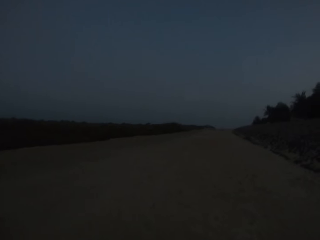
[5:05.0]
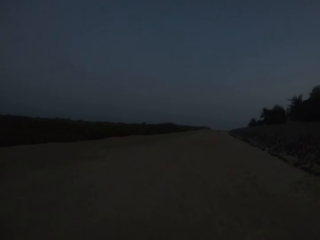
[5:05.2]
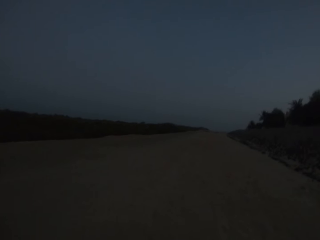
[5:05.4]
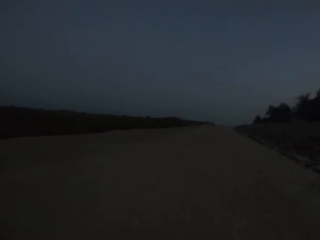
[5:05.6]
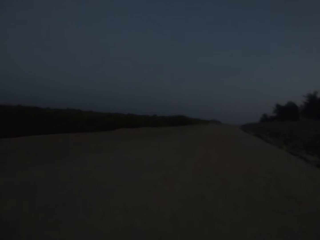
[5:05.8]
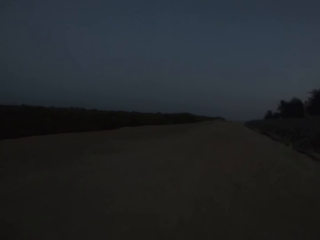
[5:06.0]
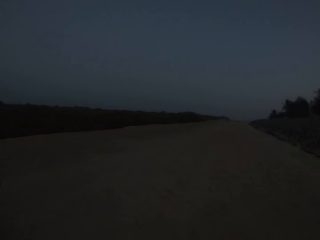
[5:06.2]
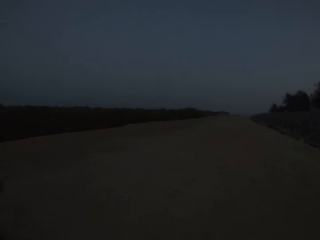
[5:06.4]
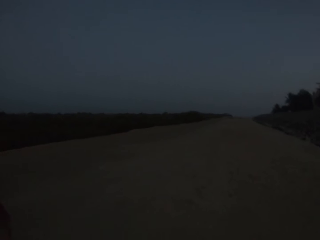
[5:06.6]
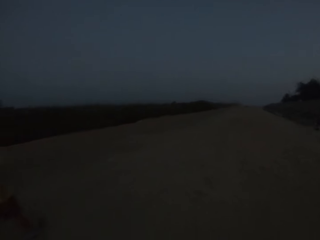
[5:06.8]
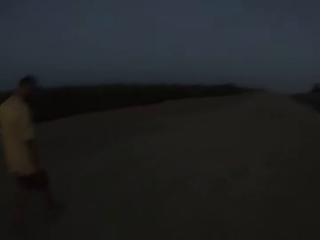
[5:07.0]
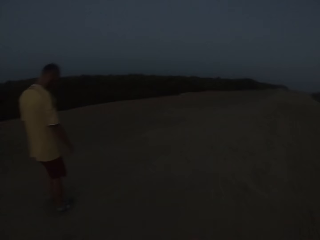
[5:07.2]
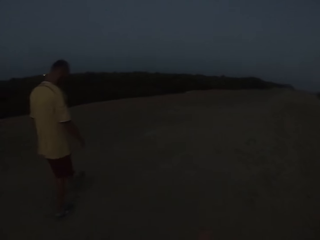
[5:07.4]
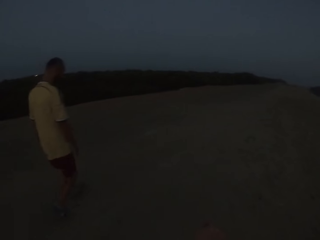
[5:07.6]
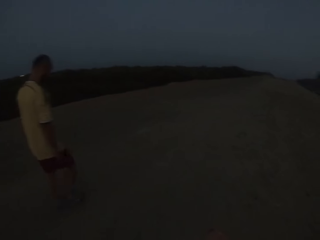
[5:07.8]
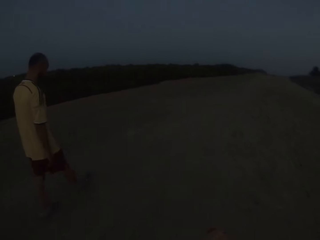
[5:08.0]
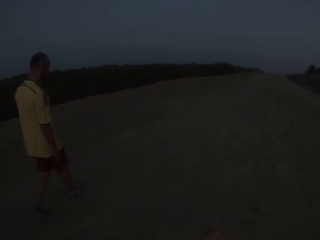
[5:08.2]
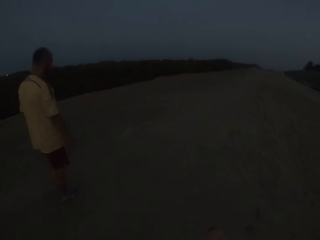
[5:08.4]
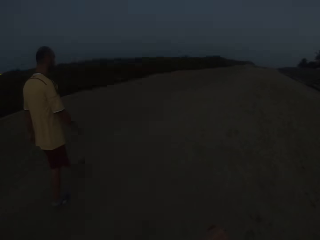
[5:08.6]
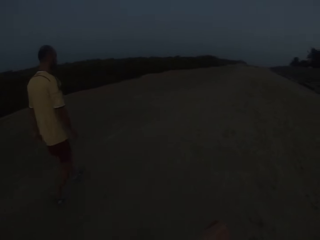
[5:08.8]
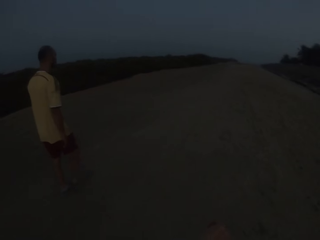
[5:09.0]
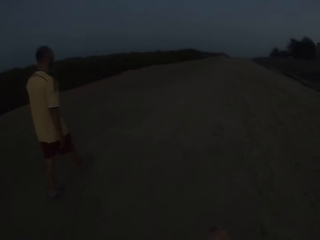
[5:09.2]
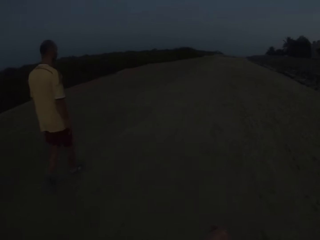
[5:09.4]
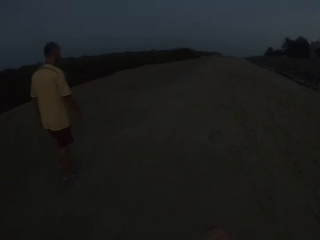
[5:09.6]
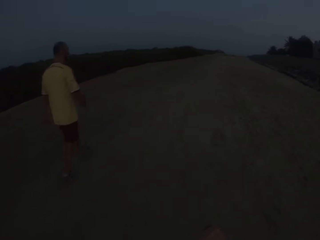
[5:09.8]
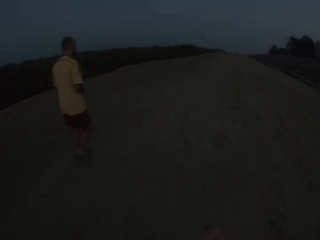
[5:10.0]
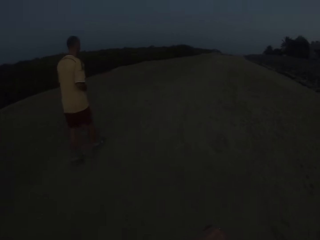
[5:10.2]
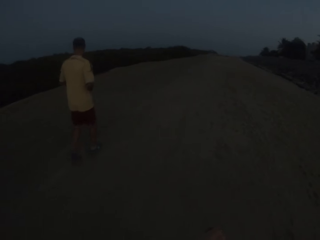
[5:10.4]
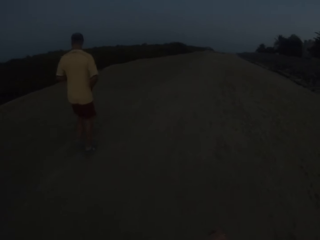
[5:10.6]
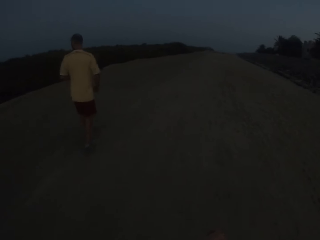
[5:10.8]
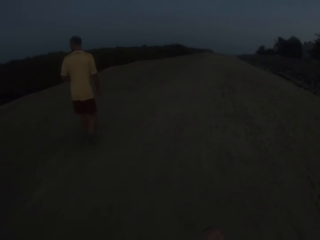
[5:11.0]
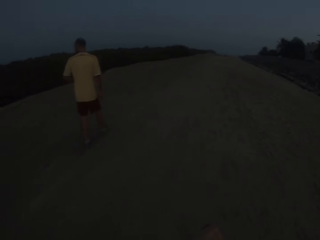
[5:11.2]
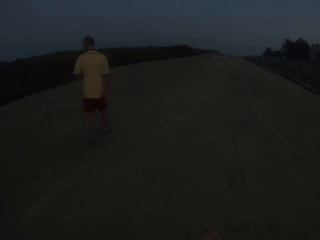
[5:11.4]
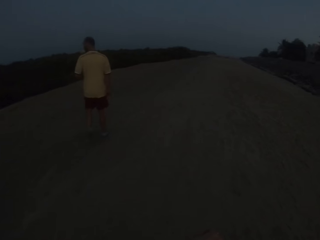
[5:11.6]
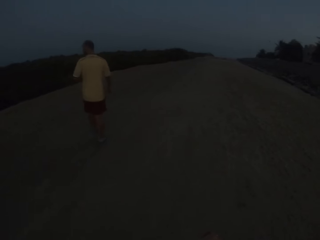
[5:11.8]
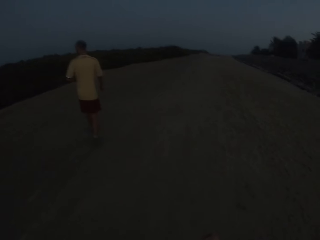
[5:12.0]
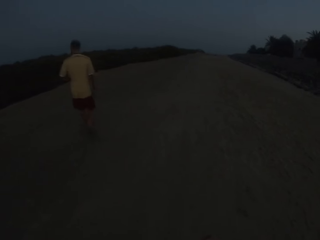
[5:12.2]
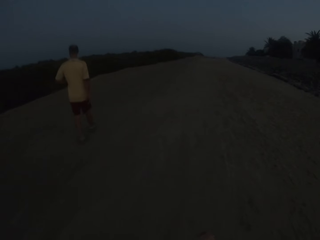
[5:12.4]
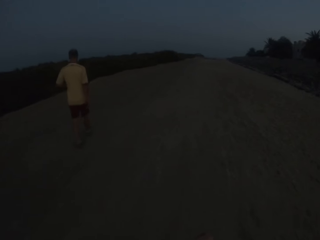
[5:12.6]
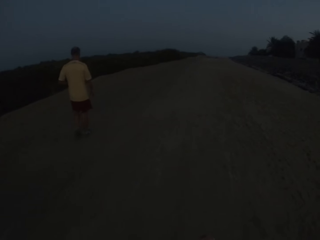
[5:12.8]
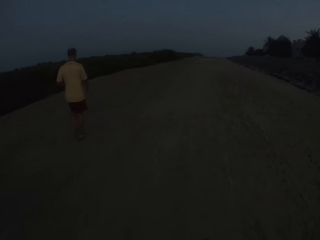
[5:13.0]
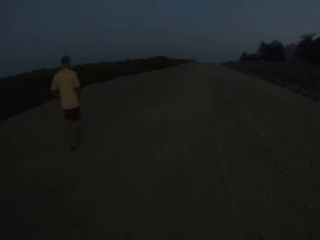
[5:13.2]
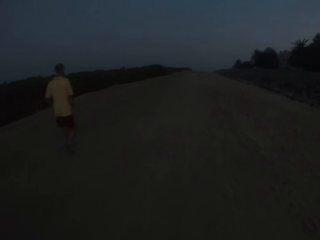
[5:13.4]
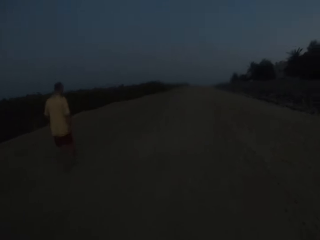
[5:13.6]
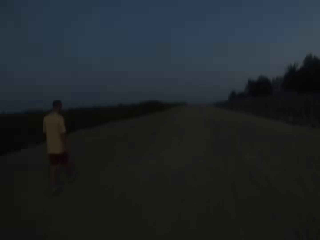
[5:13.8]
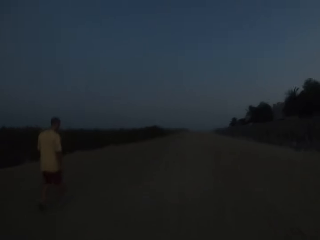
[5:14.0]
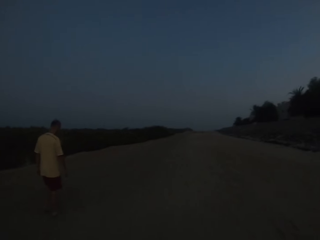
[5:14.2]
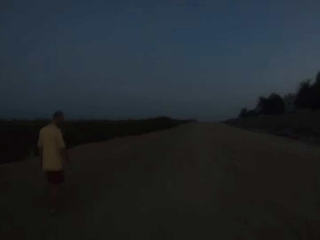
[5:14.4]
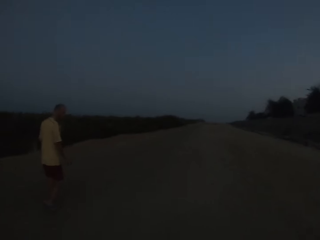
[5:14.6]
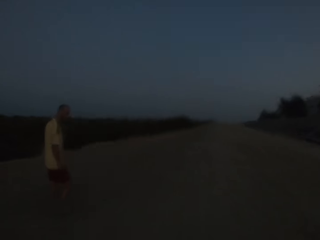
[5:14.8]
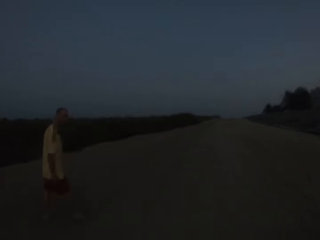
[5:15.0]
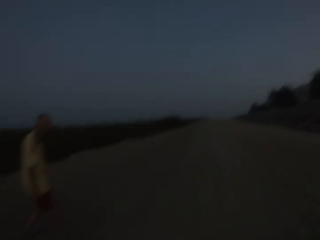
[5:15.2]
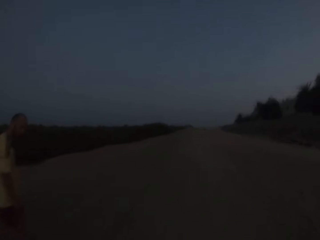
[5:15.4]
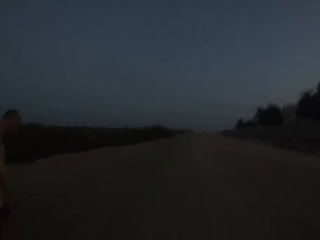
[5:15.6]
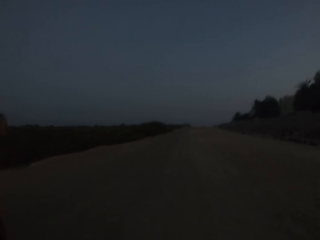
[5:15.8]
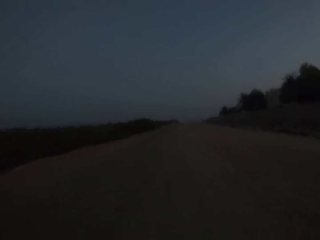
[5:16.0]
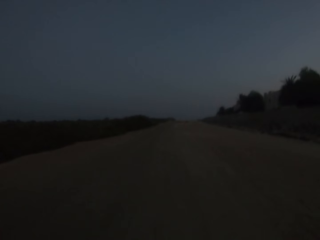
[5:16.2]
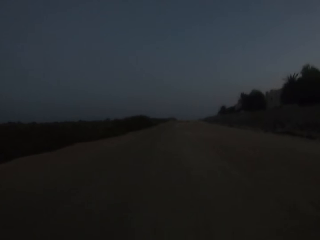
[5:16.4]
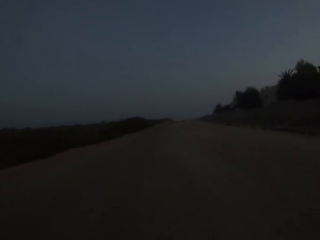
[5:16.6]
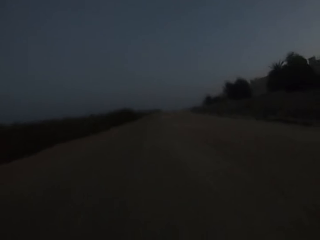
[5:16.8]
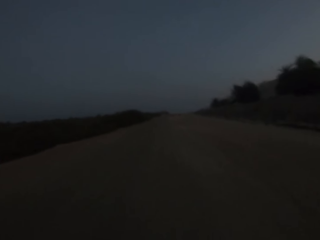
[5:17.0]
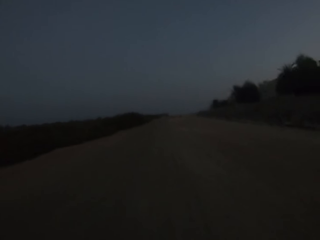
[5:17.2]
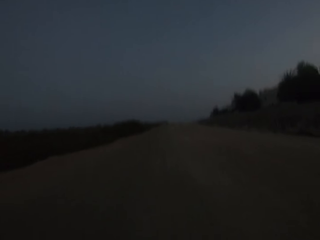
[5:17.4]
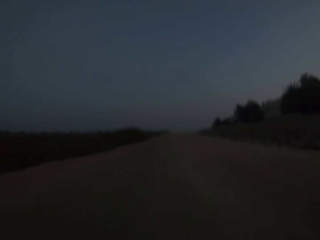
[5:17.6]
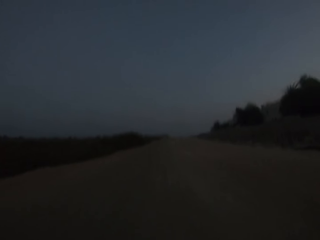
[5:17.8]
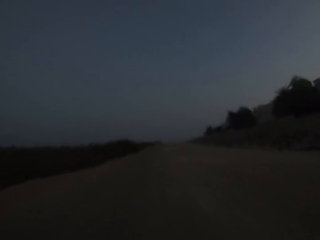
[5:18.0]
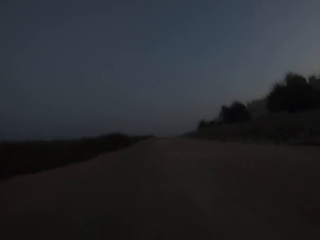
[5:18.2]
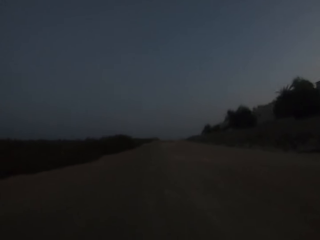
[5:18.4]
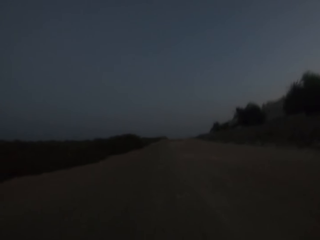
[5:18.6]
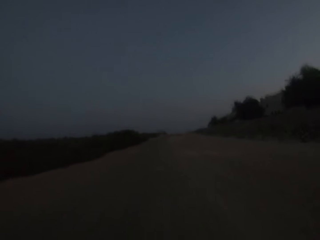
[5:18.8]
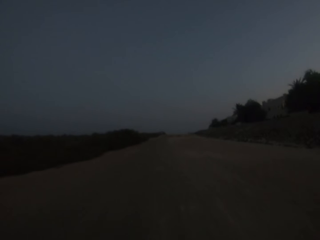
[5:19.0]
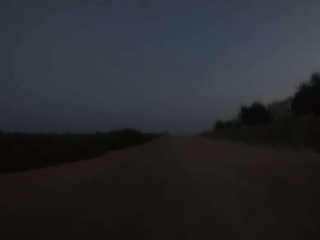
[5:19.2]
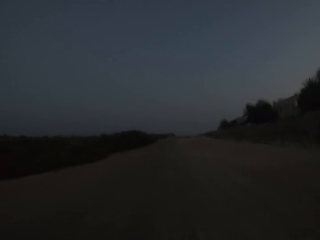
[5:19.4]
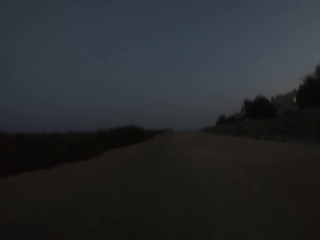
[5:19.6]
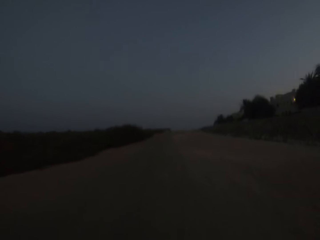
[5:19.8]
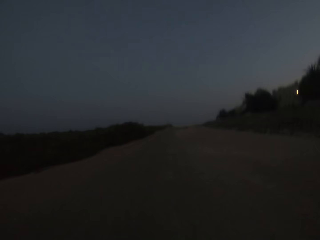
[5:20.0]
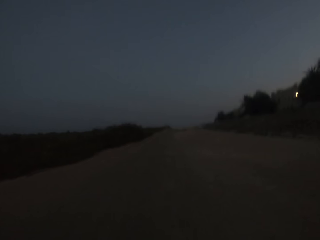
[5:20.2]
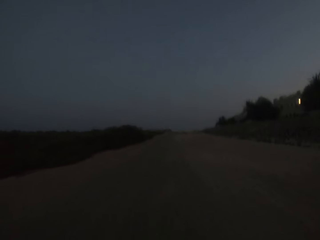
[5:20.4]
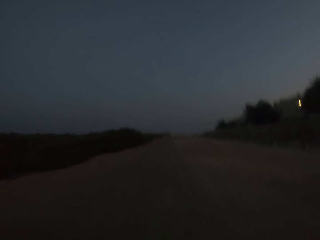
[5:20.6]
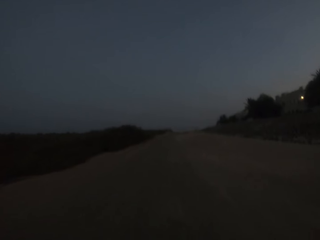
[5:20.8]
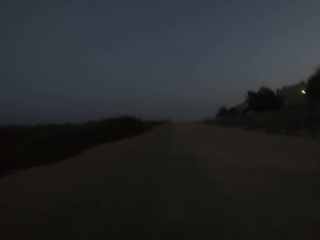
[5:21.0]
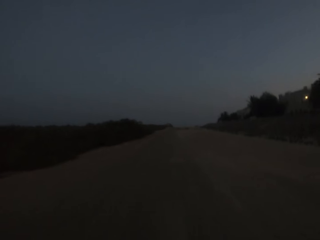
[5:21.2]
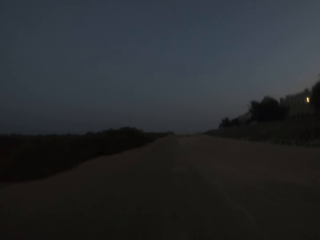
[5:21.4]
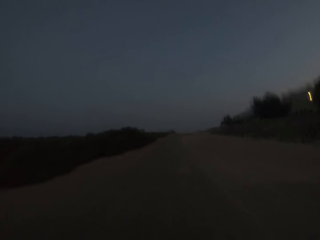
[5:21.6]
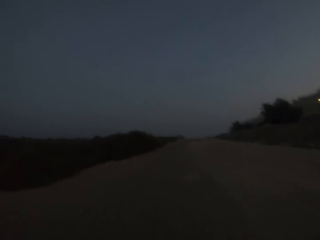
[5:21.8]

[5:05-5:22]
A man walks on the road. The man looks at the camera wearer. The camera wearer does something on the road. They walk on the road.

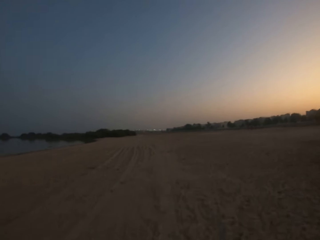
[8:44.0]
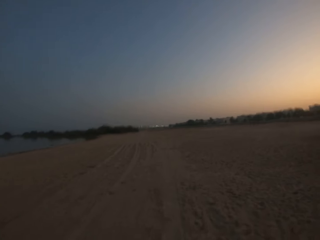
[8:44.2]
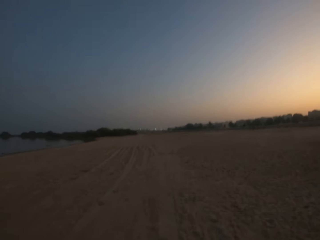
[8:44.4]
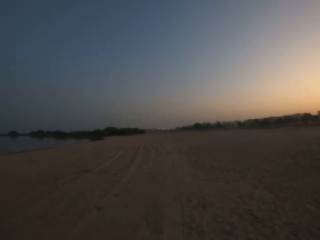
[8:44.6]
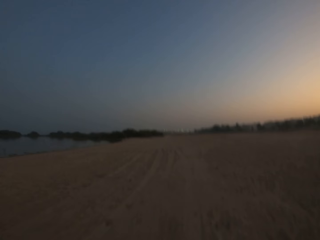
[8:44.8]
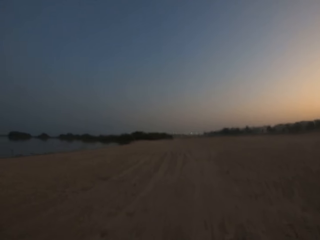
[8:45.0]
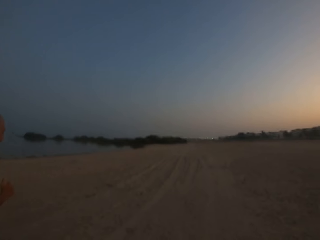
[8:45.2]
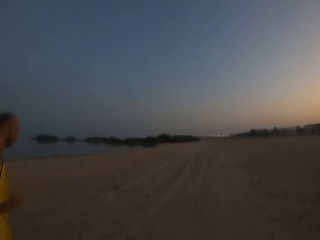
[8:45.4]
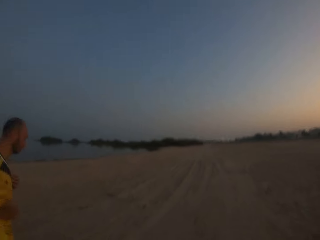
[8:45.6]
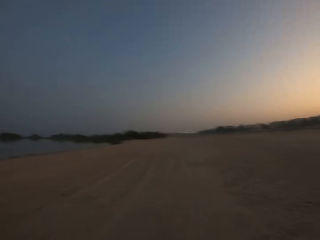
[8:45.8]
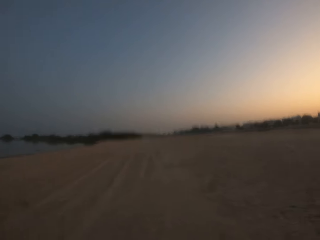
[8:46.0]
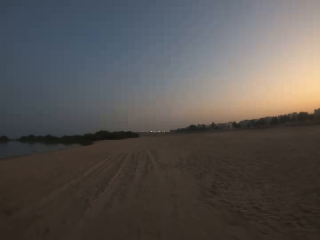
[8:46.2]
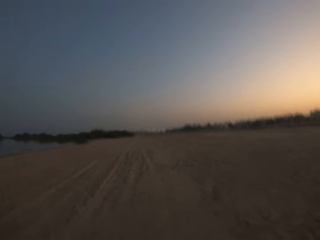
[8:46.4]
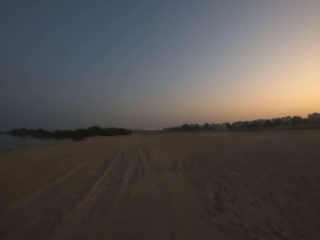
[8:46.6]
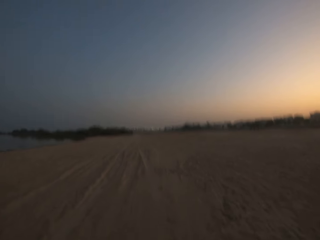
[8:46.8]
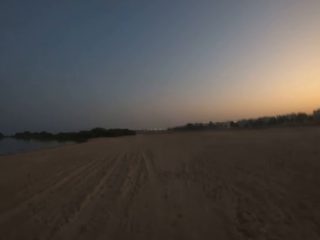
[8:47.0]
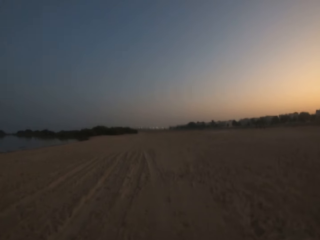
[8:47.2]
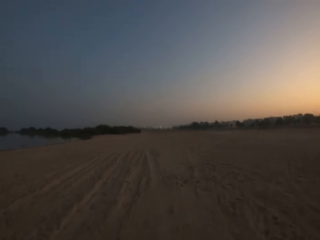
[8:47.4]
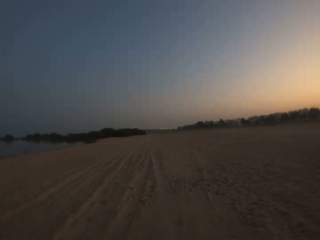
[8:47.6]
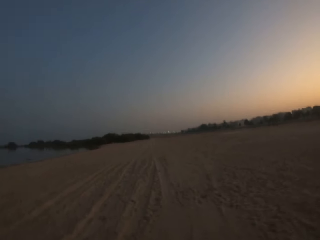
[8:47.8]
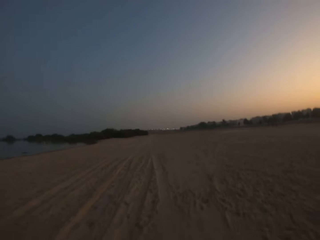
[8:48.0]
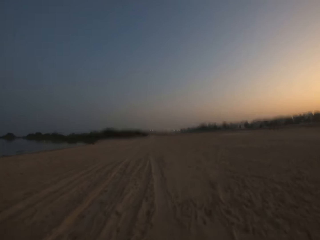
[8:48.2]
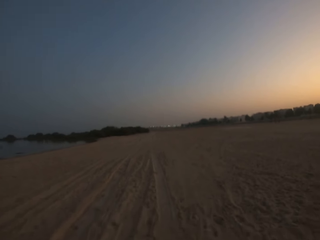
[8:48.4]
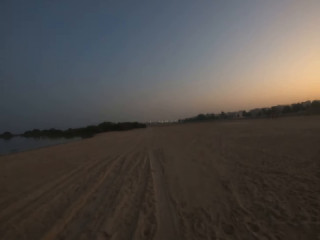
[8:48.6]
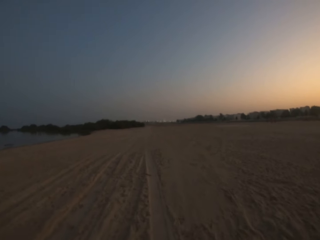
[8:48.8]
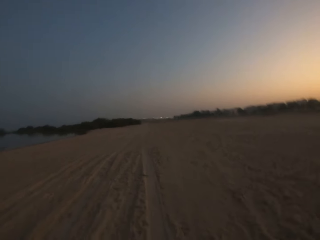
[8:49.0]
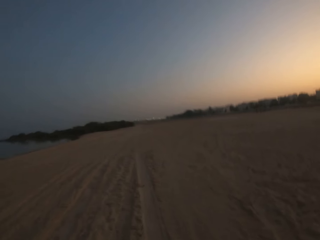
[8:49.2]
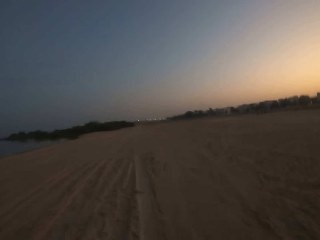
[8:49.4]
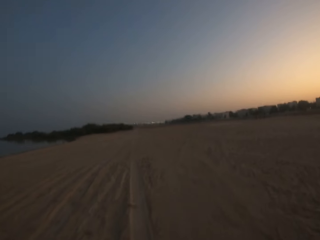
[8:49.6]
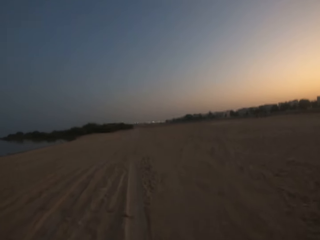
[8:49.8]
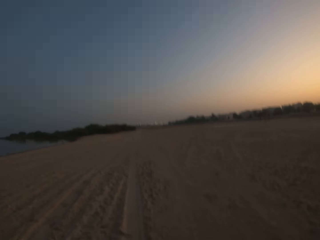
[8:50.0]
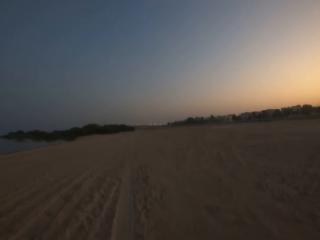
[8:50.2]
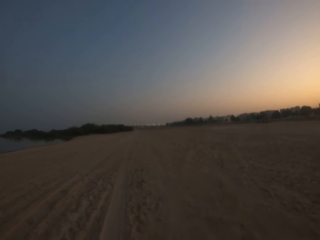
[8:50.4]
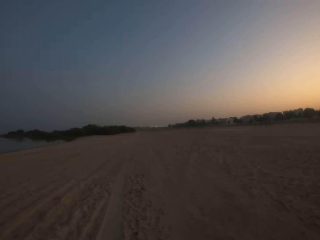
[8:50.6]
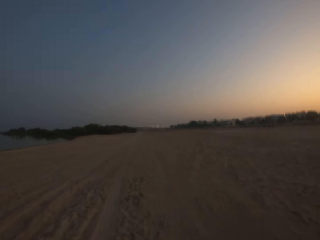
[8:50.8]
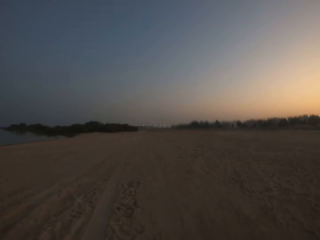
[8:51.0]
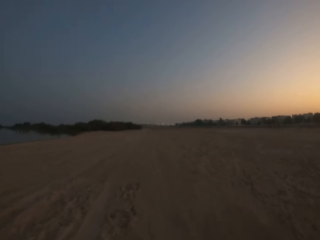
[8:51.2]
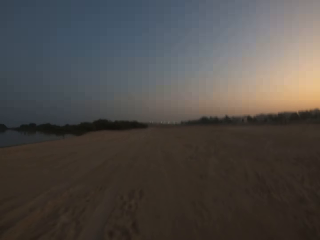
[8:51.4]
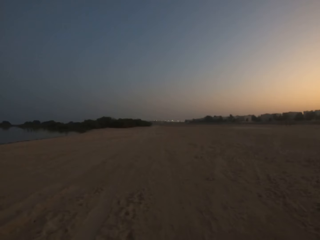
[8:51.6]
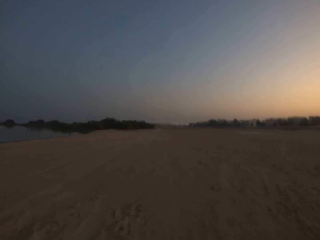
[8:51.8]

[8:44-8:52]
A man runs. The camera wearer walks on the road.
